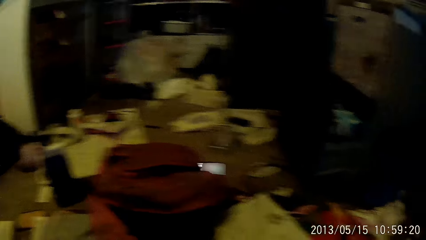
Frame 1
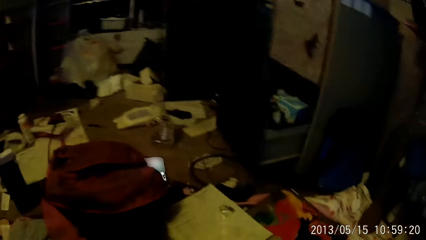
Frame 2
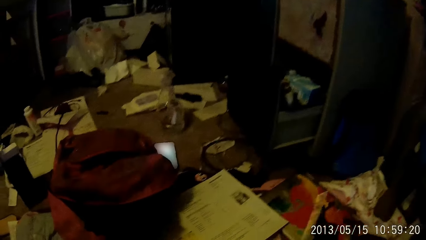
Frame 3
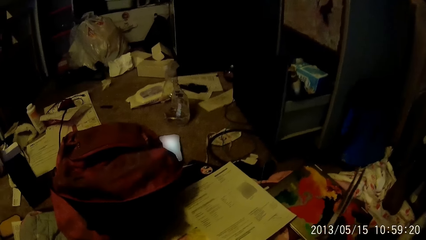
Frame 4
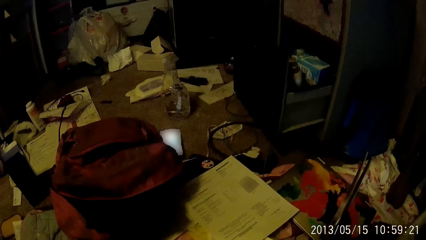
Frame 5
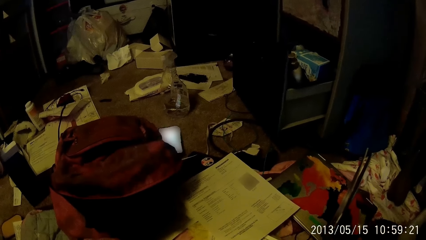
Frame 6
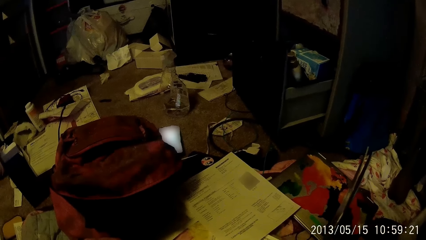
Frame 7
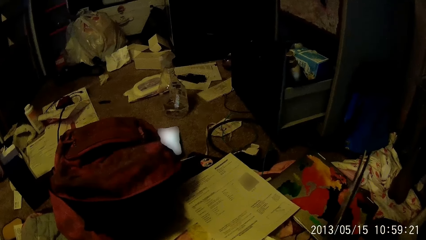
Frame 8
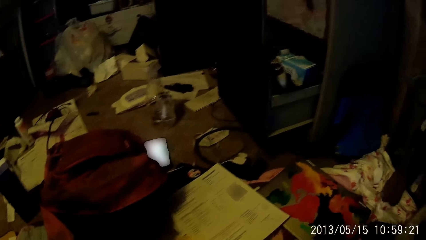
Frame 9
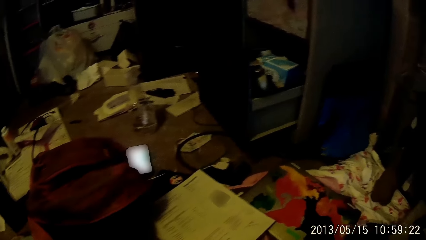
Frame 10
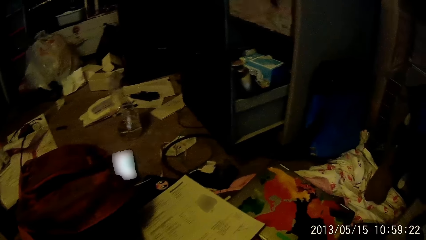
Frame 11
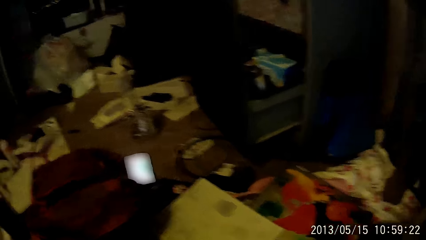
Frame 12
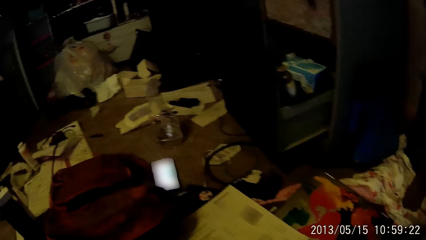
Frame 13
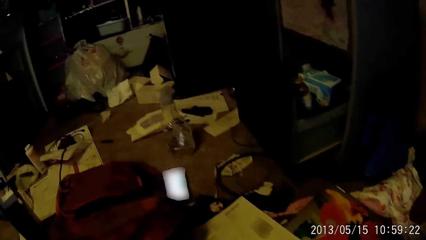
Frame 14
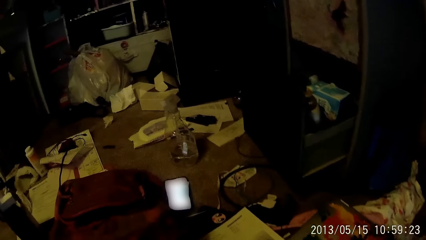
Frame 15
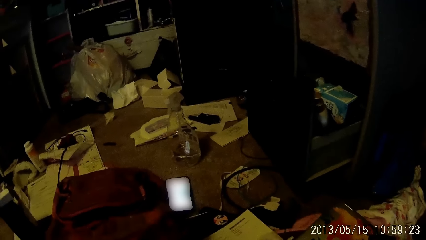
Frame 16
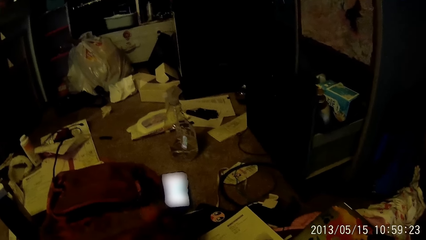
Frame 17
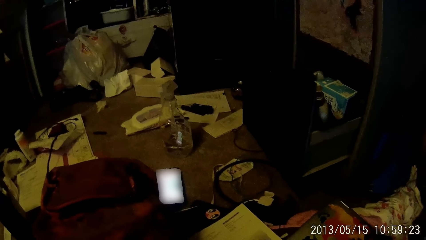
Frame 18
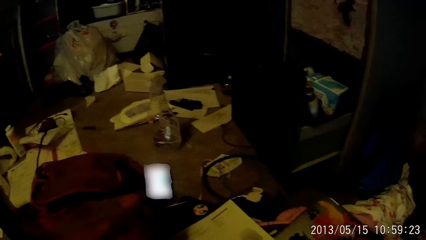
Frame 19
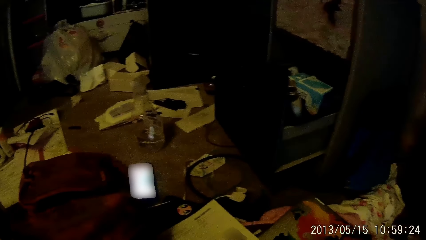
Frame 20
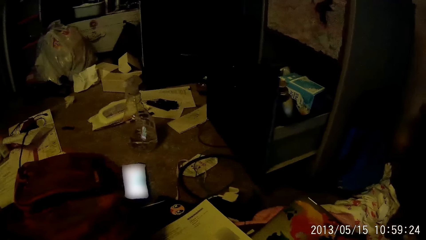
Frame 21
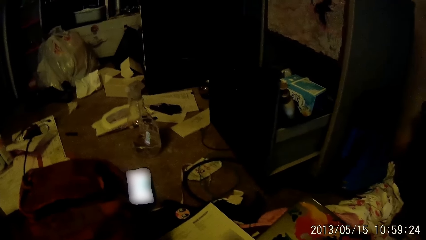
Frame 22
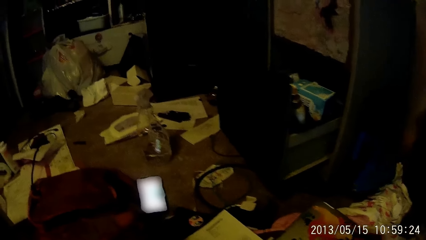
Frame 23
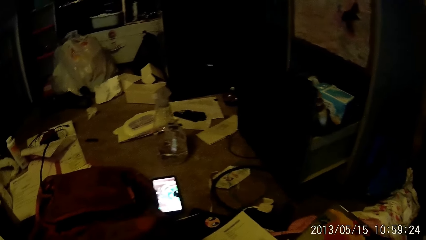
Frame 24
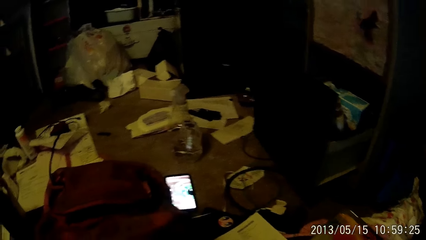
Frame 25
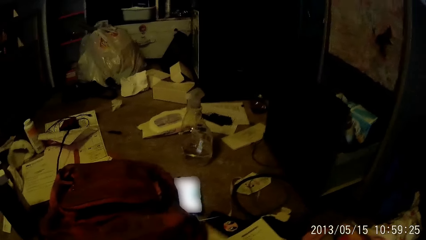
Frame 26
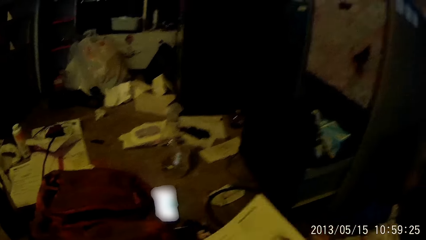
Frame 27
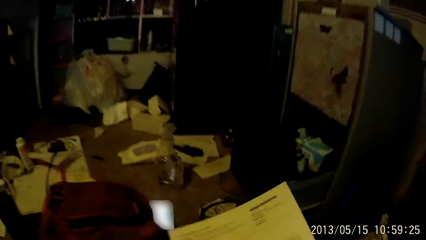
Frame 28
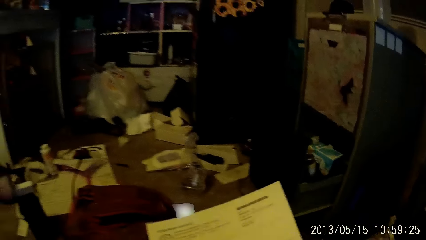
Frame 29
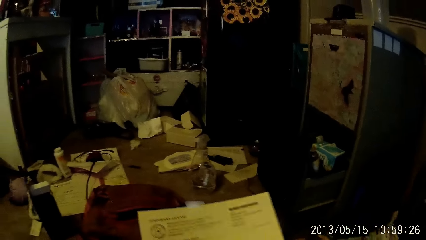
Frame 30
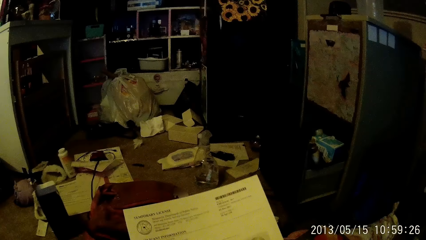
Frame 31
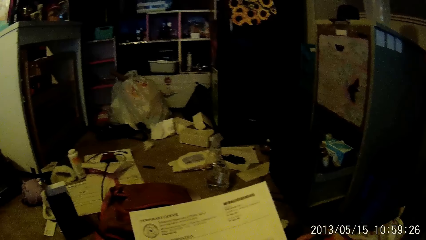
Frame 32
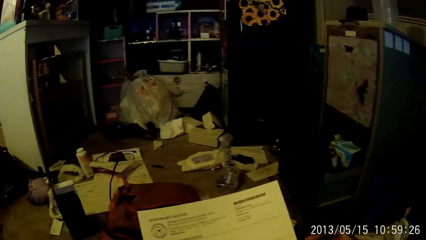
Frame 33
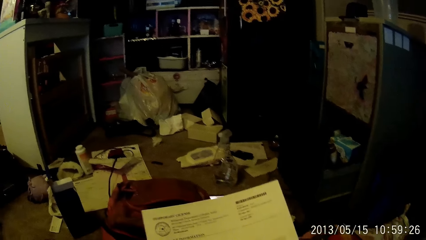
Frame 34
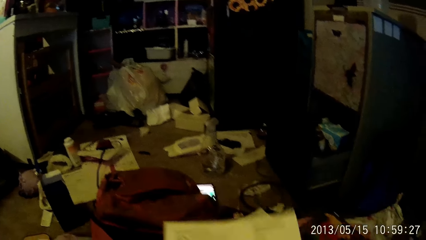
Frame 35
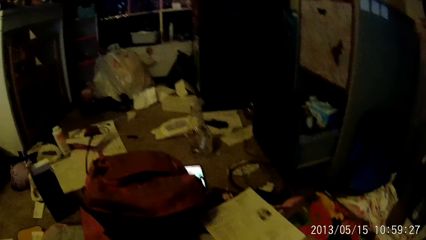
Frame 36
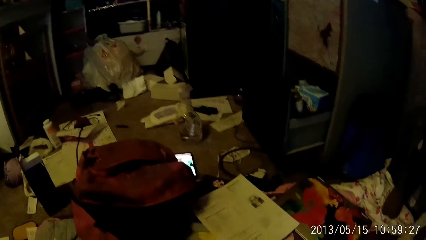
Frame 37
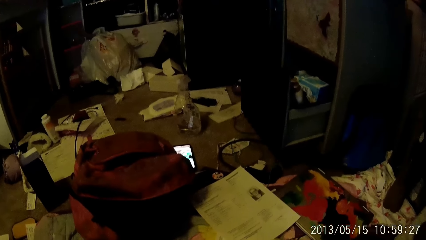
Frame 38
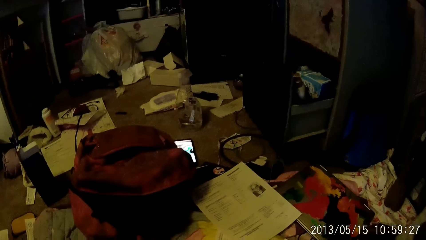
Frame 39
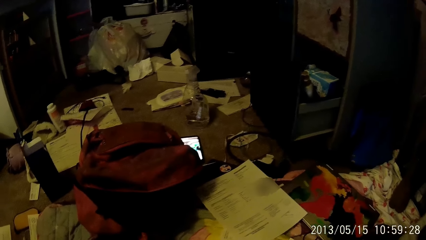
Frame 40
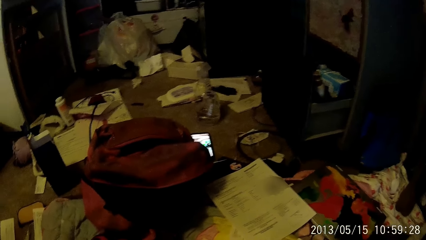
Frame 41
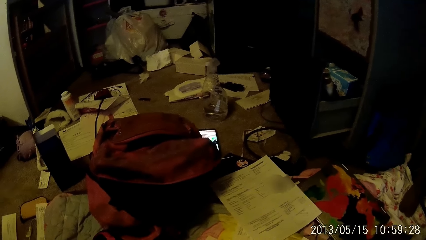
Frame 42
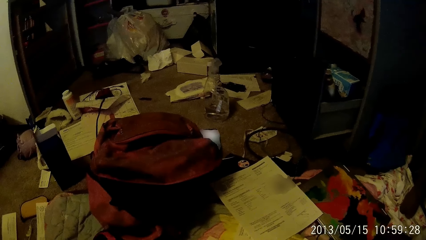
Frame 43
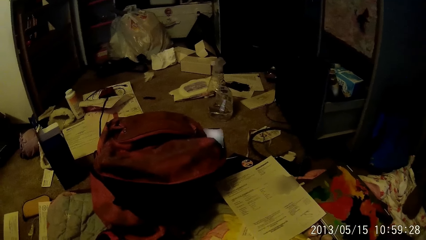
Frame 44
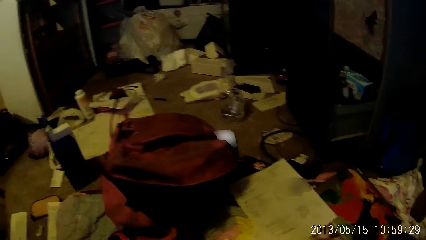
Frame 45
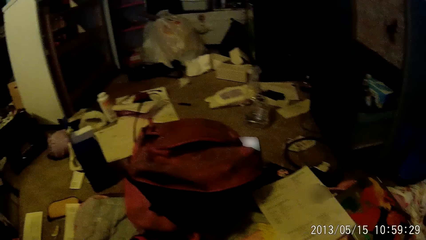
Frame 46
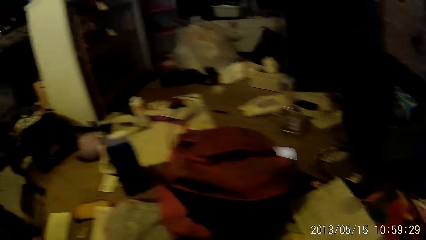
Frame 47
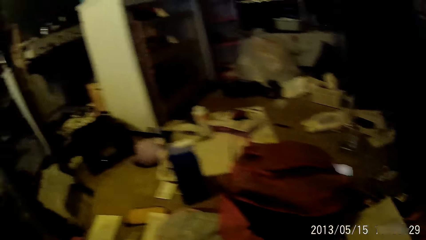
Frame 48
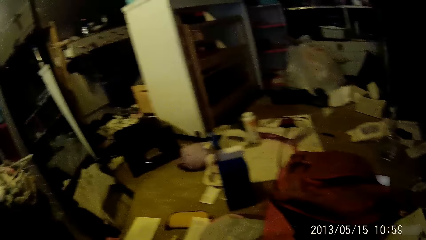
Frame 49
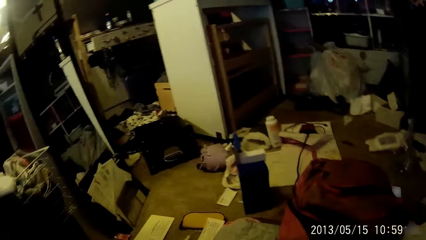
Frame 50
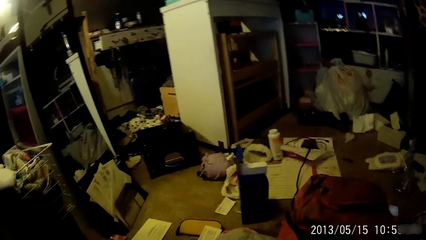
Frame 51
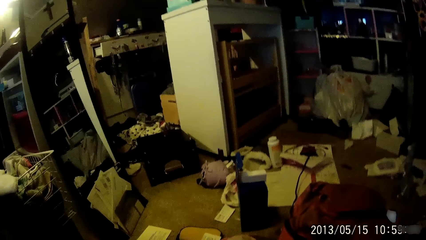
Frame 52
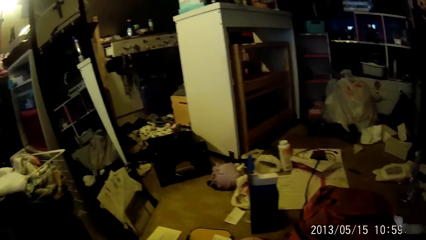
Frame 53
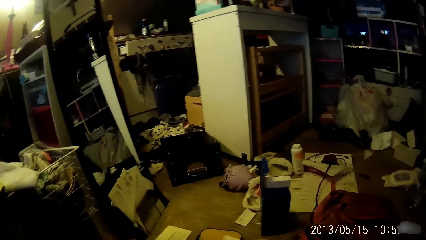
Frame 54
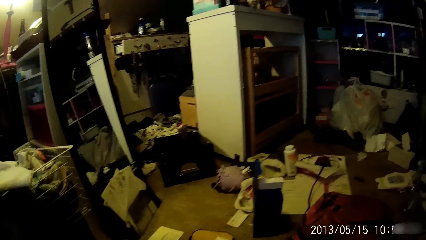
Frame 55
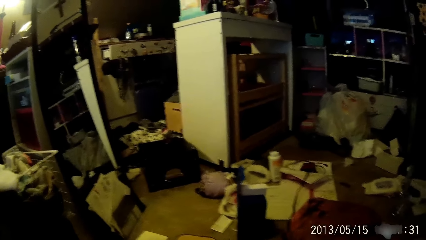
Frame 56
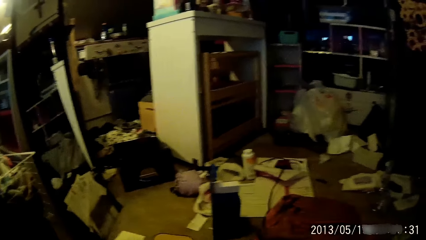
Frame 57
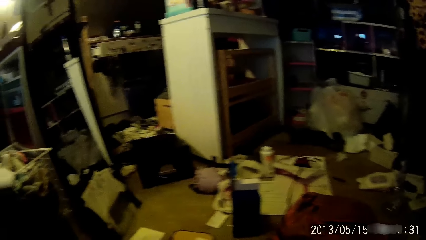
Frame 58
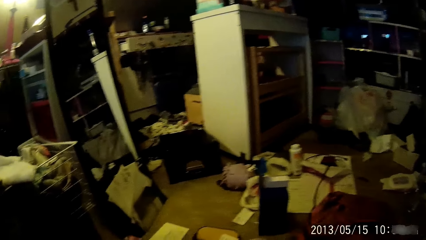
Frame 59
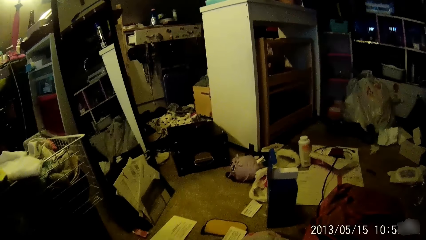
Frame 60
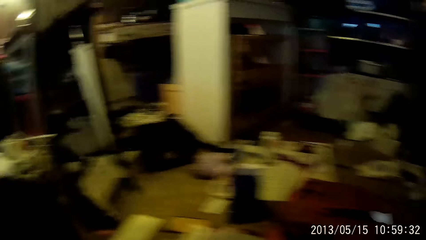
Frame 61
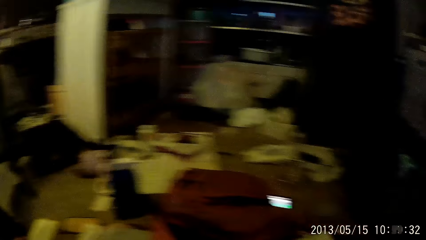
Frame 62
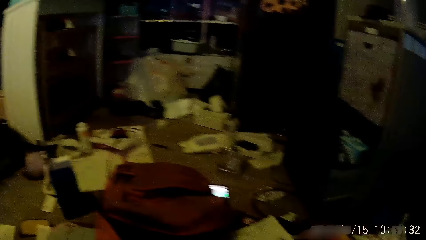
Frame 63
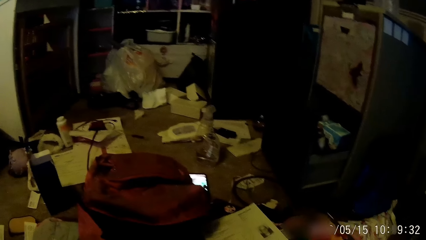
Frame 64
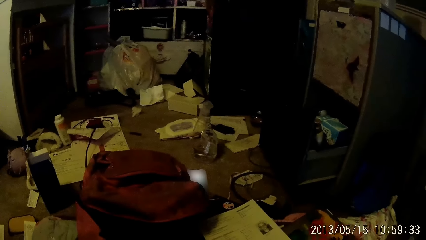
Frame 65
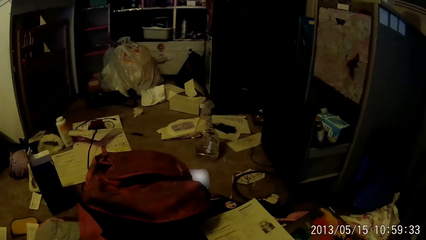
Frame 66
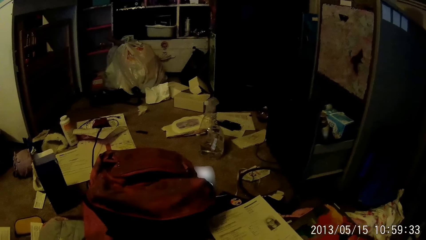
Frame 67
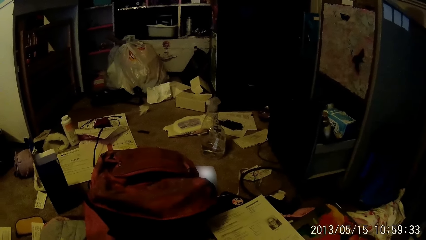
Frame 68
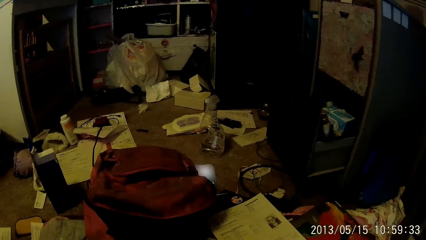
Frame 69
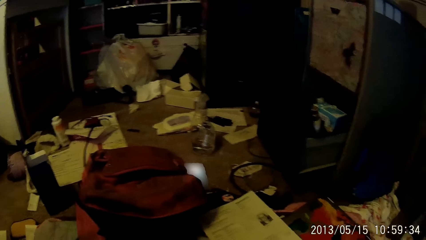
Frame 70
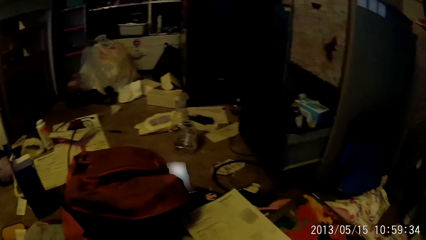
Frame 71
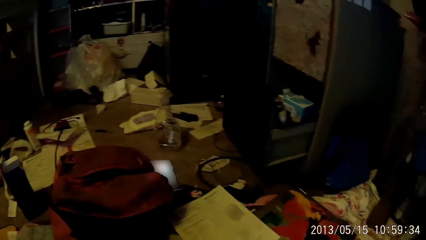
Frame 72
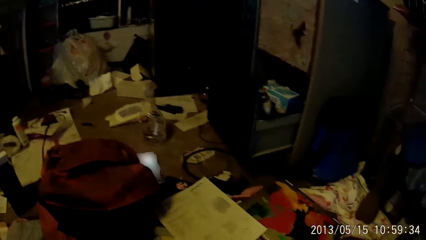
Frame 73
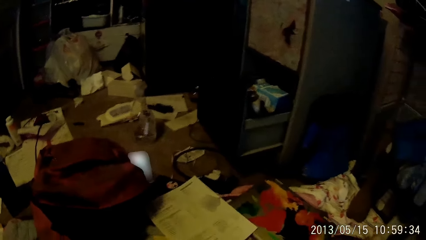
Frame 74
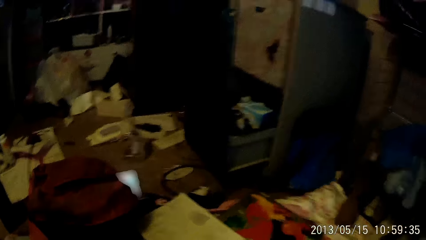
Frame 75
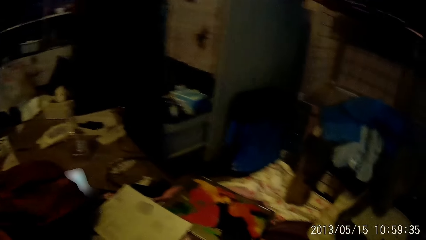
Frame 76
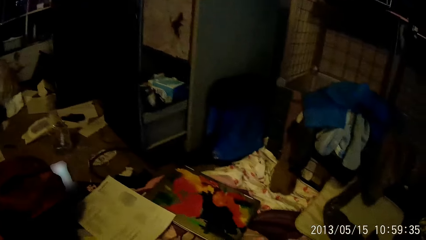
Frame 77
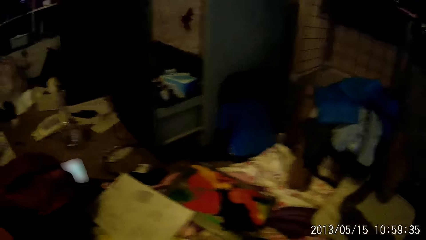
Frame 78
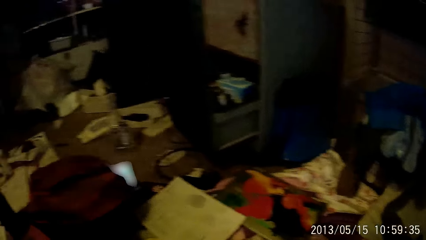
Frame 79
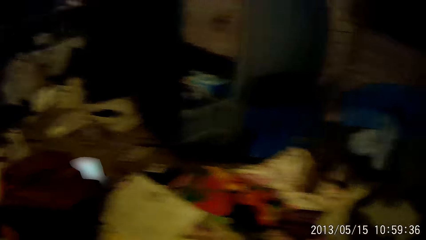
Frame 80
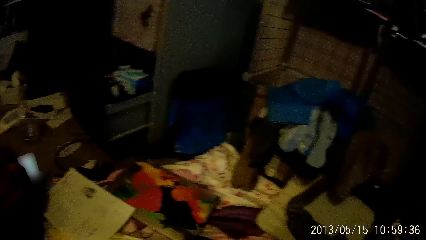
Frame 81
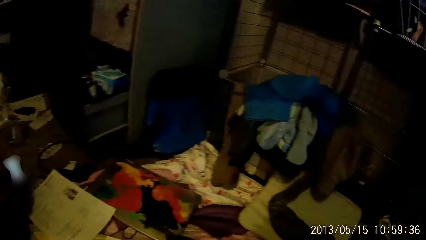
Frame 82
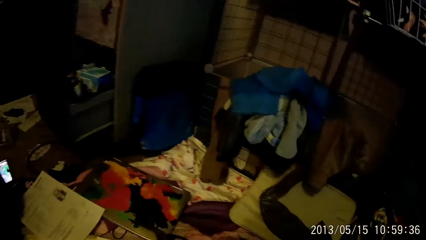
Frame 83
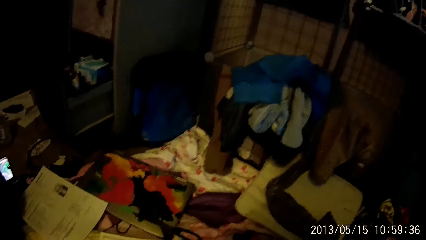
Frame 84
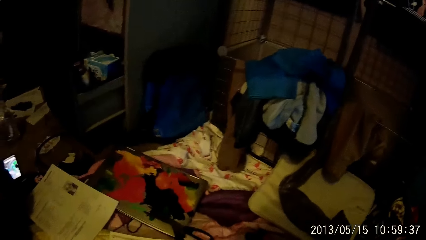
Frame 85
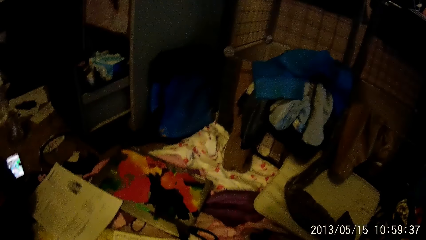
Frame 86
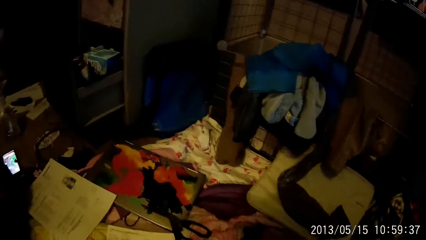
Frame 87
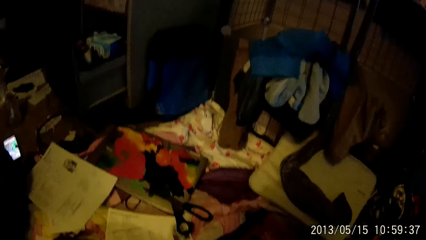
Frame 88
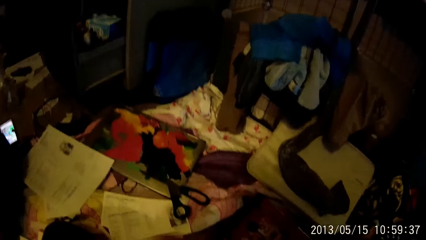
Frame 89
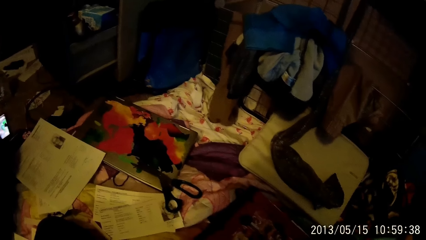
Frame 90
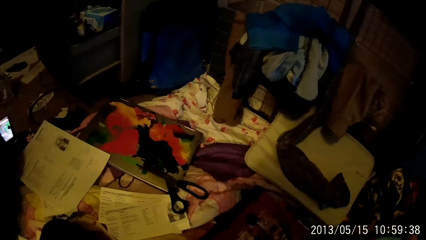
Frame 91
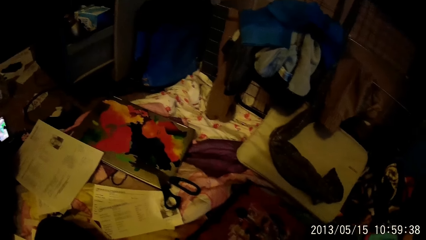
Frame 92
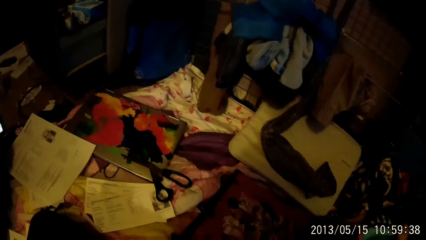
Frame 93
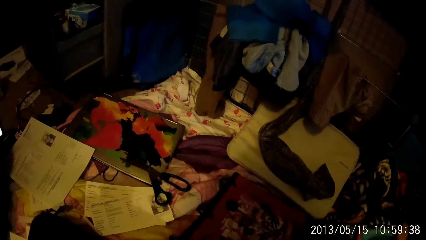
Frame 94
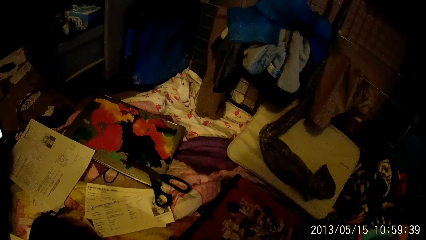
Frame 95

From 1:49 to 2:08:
The camera wearer looks around. They read the paper. They look around.
